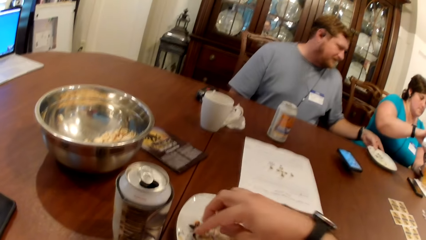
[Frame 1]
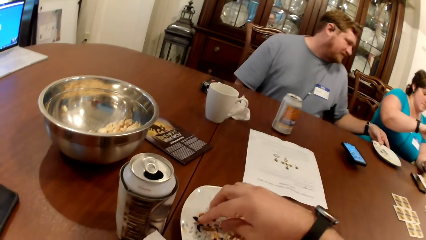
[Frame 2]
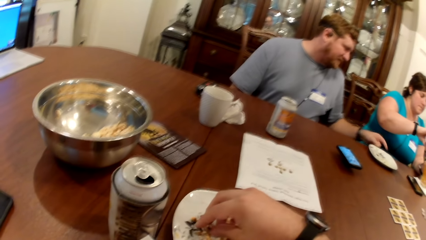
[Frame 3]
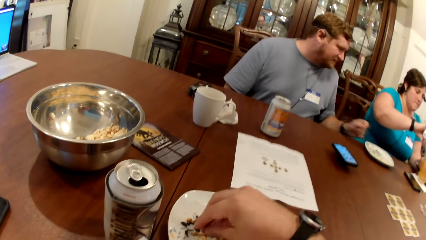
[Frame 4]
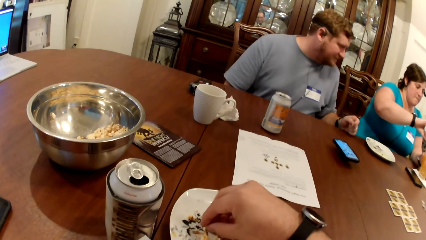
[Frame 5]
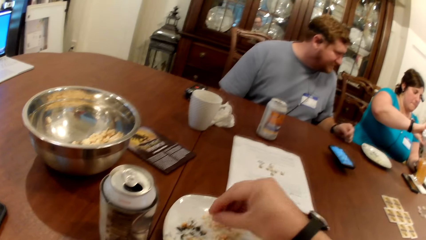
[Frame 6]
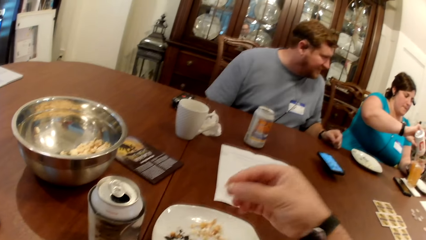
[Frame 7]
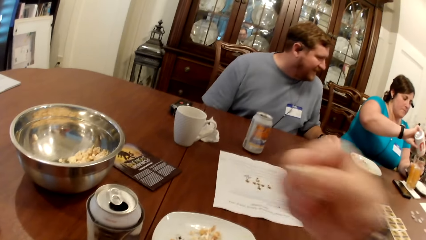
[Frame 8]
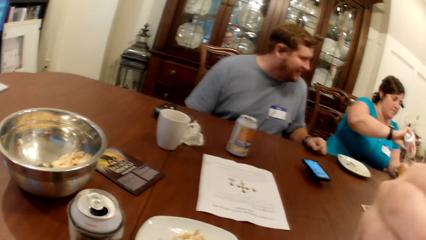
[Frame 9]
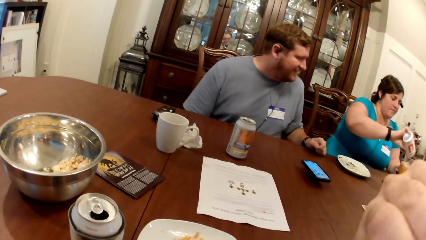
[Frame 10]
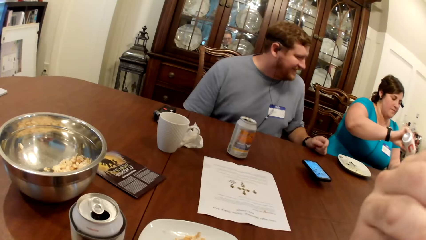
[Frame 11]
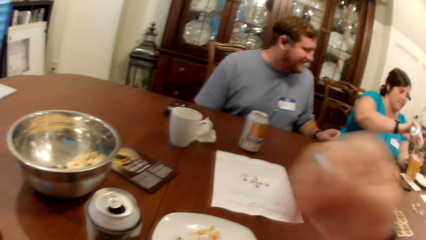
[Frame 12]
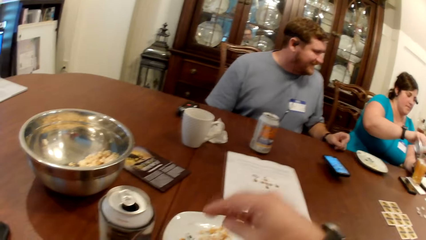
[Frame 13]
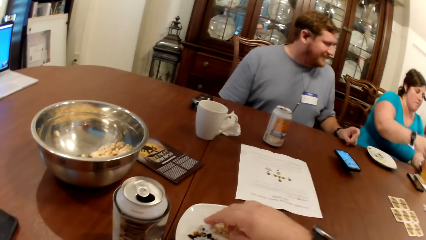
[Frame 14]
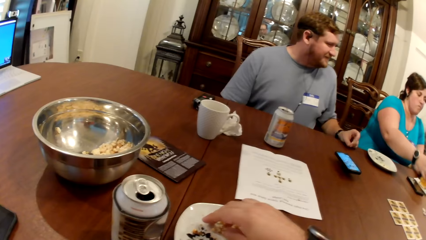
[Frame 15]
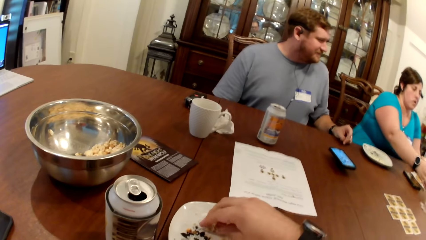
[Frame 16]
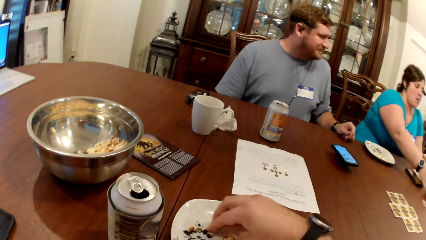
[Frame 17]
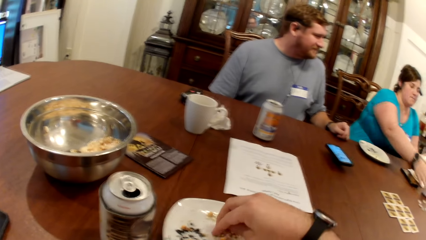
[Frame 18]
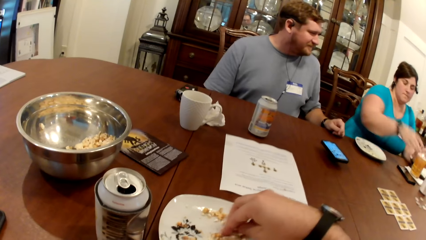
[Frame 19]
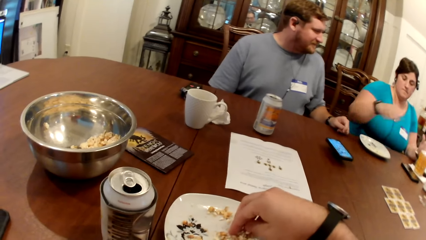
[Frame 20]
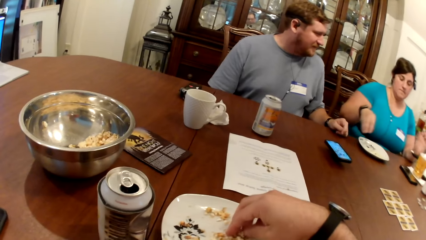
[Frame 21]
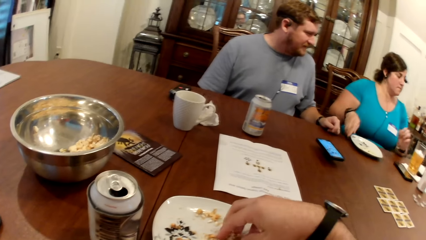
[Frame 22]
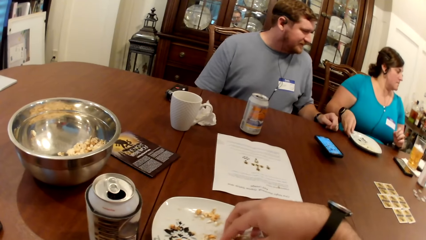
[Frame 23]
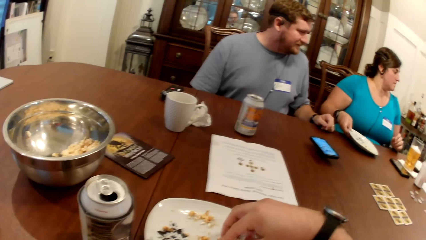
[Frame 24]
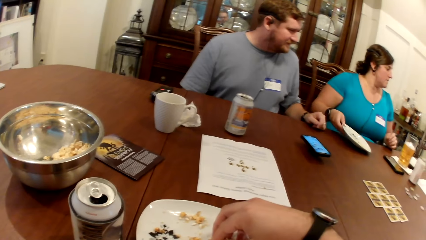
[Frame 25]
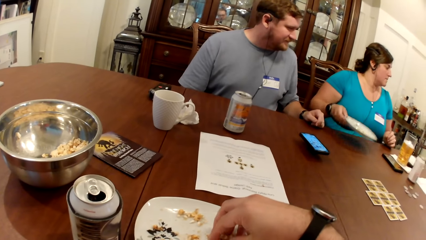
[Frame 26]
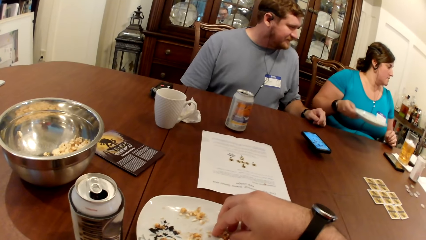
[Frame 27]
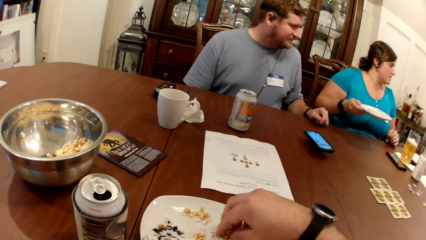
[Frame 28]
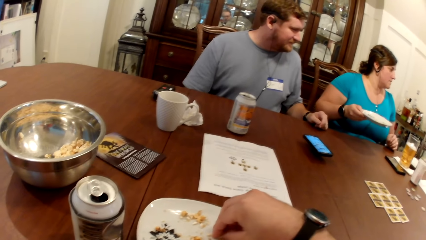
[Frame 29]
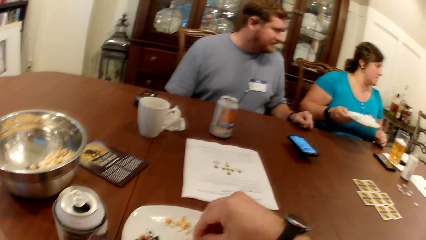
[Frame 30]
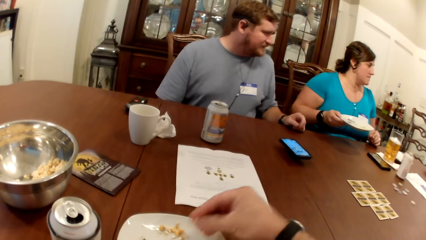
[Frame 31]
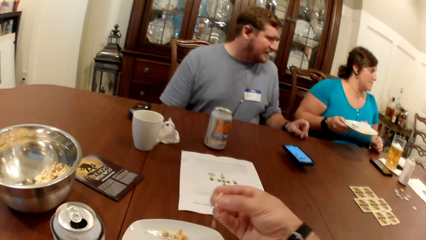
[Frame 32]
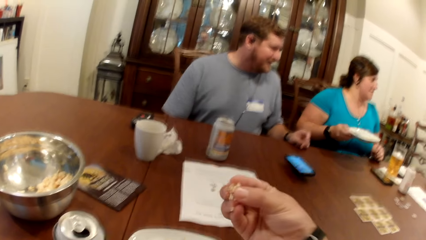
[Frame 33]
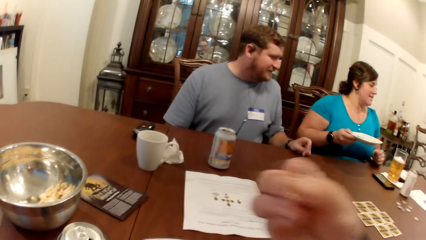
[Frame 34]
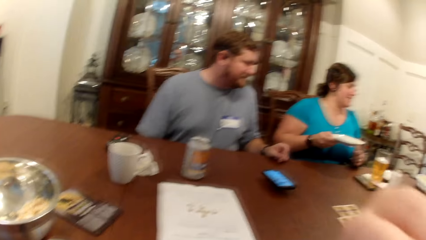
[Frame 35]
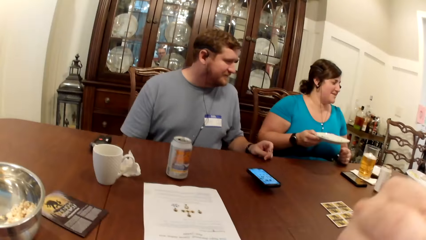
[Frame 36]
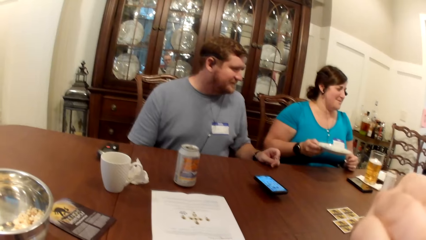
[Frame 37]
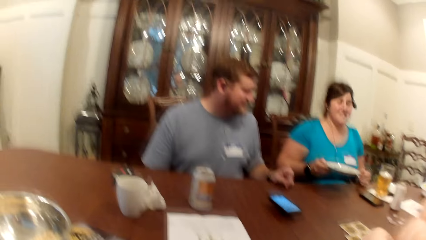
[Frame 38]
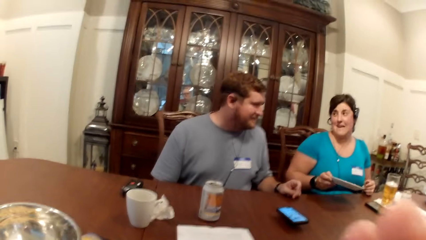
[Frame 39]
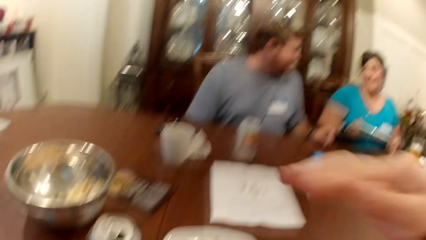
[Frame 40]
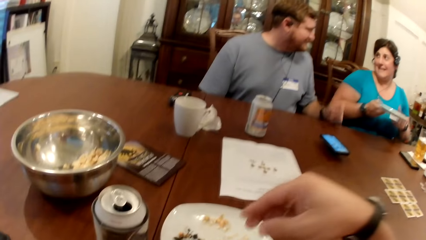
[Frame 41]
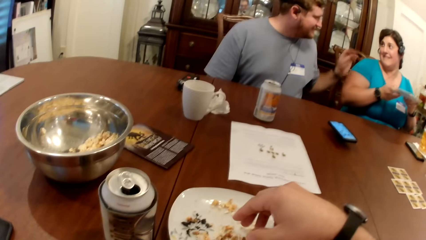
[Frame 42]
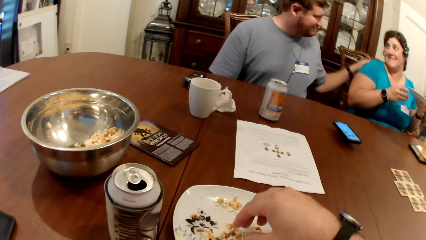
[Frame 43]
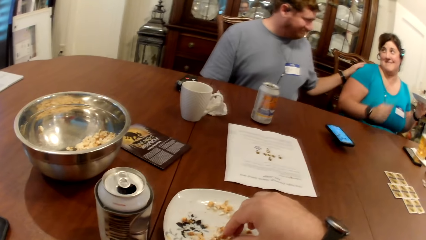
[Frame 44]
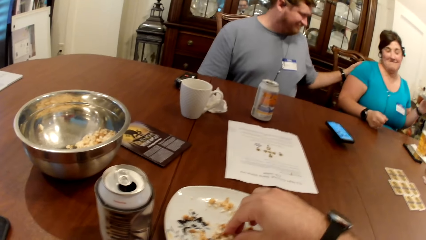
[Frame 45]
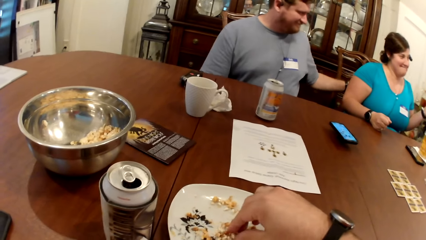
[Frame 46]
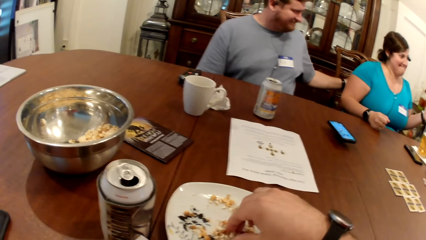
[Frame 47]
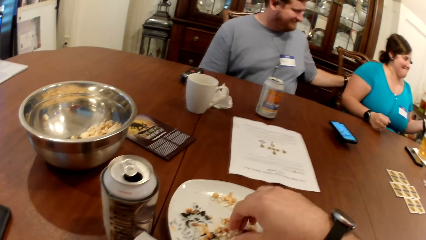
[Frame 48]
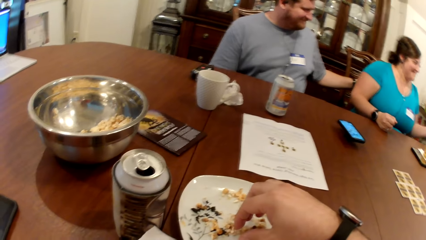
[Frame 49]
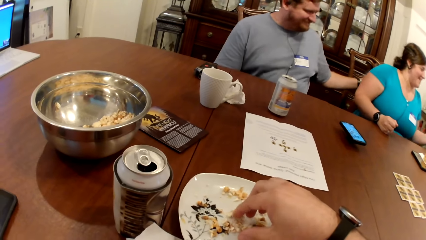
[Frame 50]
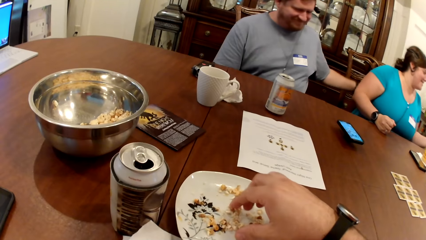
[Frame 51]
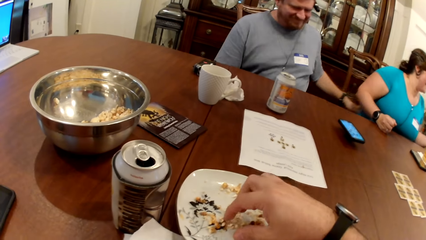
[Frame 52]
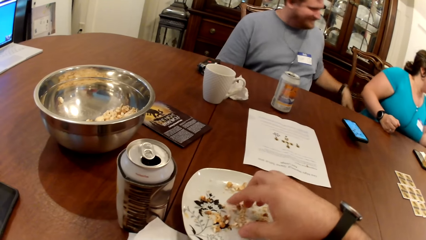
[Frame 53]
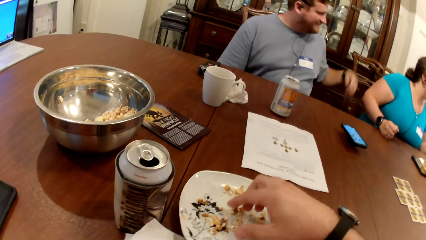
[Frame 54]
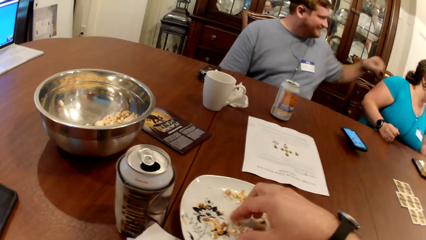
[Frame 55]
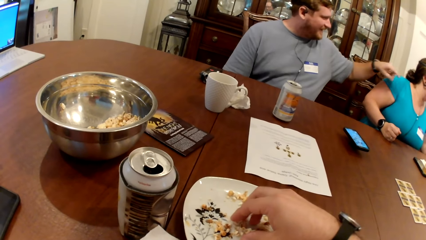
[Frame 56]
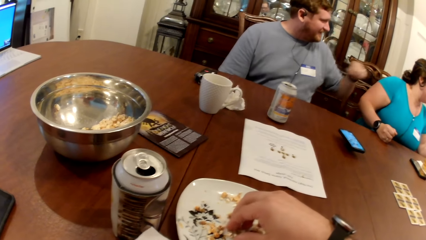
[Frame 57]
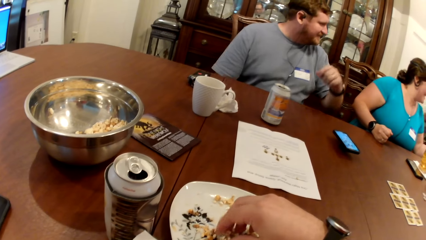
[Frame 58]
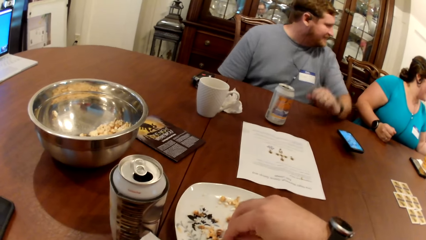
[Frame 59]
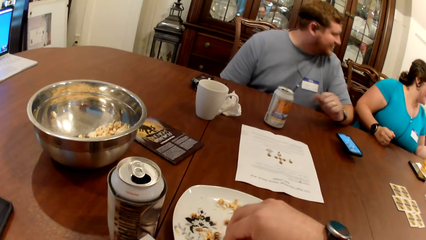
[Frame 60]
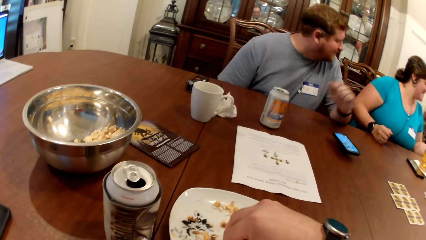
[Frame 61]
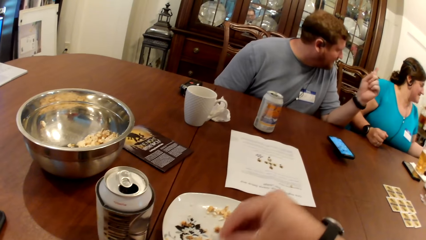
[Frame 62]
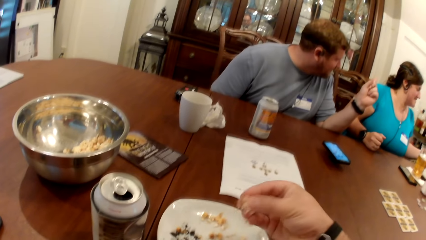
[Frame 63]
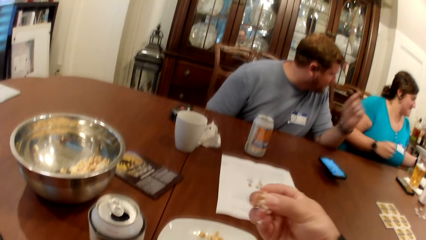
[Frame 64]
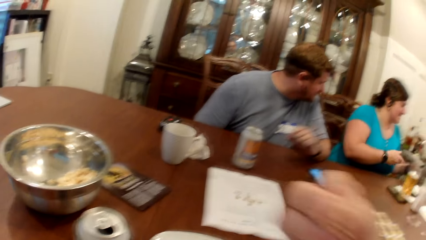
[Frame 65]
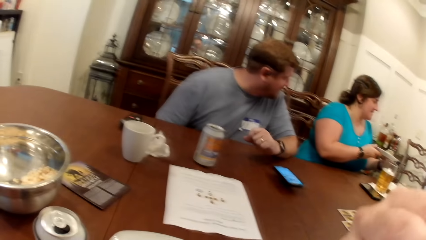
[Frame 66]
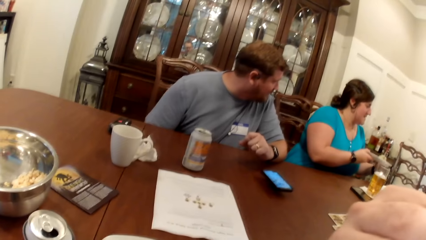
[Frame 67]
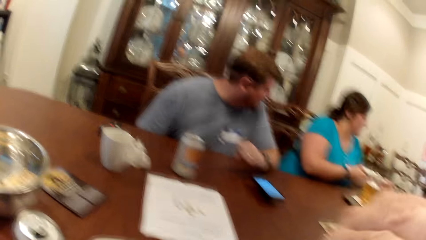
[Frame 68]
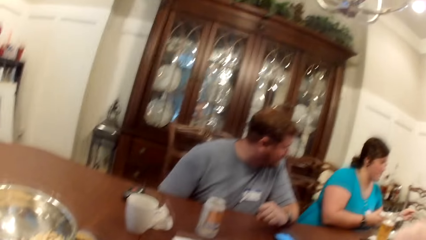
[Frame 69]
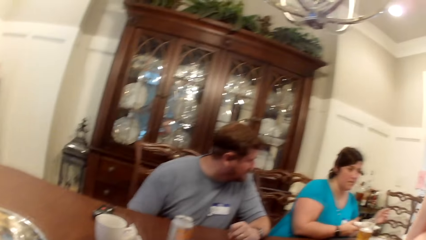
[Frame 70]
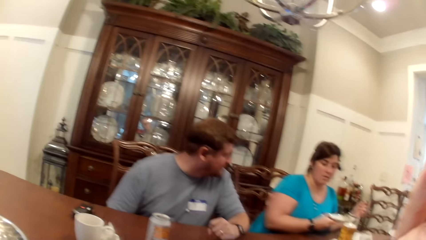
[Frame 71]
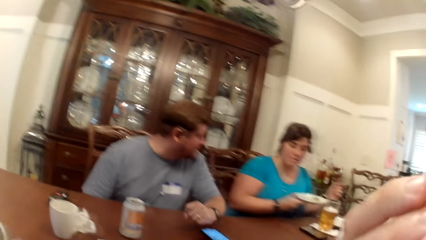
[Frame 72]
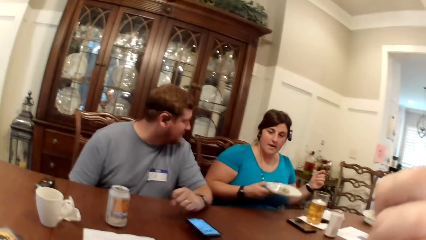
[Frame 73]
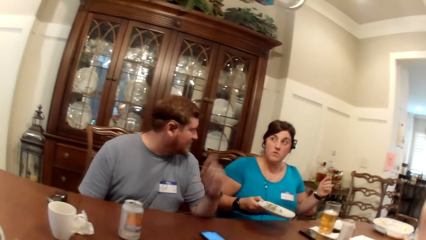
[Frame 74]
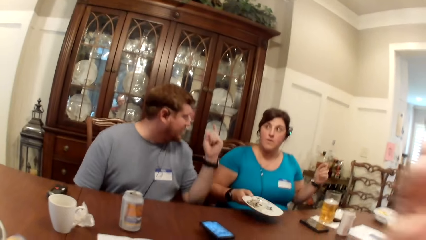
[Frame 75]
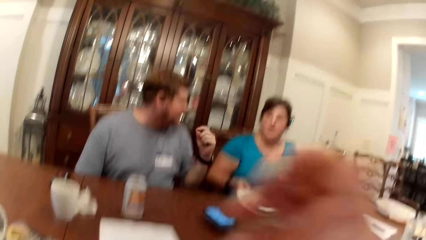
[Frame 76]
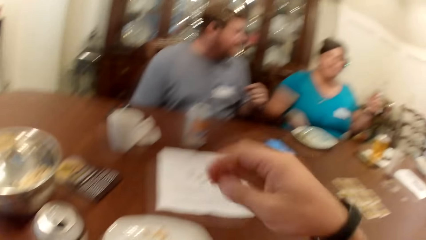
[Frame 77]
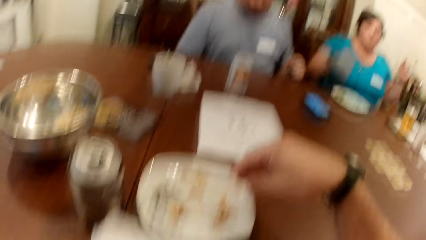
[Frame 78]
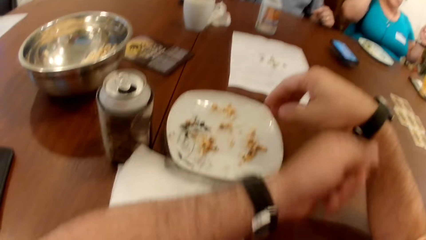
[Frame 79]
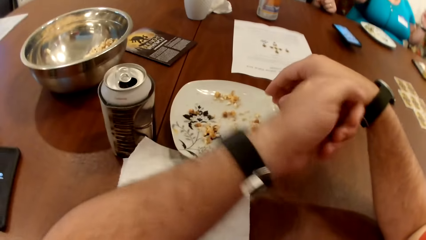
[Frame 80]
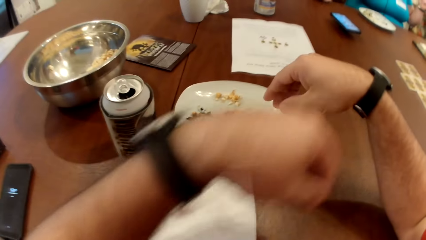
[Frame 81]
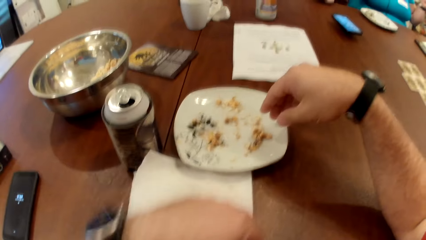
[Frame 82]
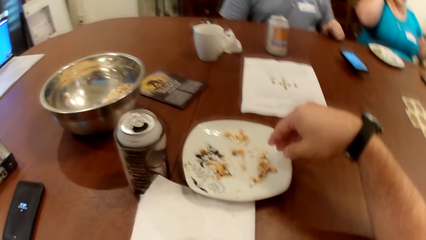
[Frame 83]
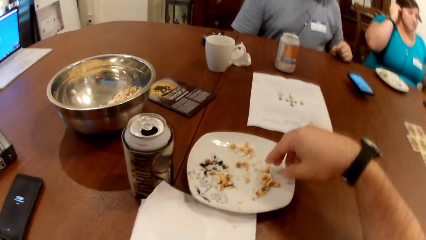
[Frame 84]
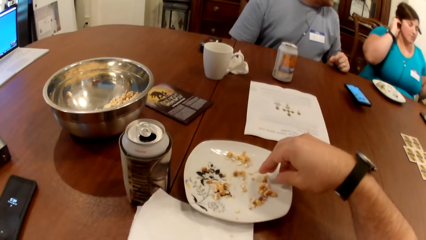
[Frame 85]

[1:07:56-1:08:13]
The man drops the plate in his left hand on the table. The camera wearer eats the crispy rice in his right hand. He picks food with his hand. The woman drops the can in her right hand on the table and lifts the plate on the table with her right hand. The camera wearer picks food with his hand. He eats the crispy rice in his right hand. The woman holds up the plates with her hands. The man rubs the back of the woman. The camera wearer picks food with his hand again. The man converses with the woman and rests his left hand on the table. The camera wearer eats the crispy rice in his right hand. The man points his left hand at the woman. The woman passes the plate in her left hand to her right hand and drops the plate in her right hand on the table.
